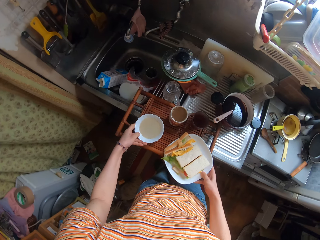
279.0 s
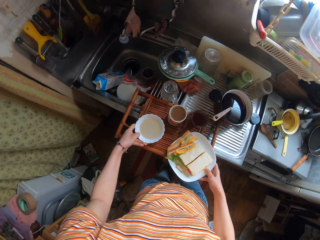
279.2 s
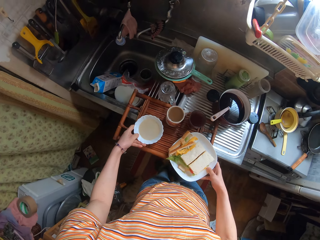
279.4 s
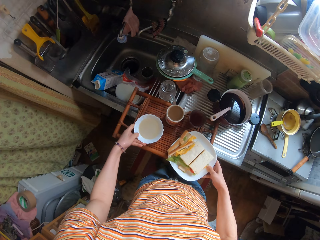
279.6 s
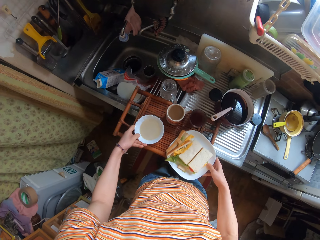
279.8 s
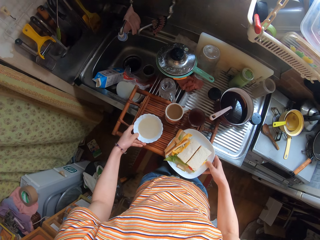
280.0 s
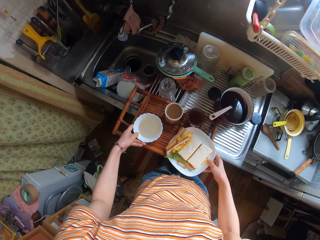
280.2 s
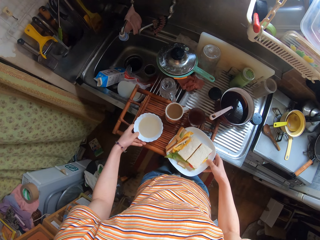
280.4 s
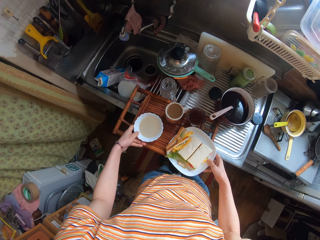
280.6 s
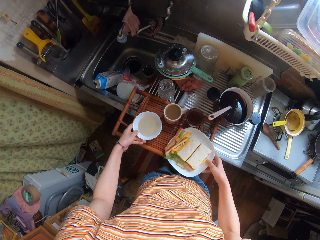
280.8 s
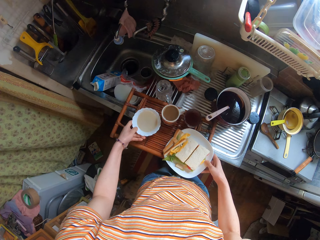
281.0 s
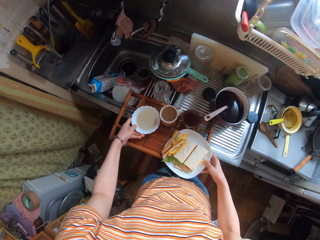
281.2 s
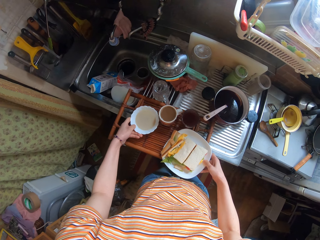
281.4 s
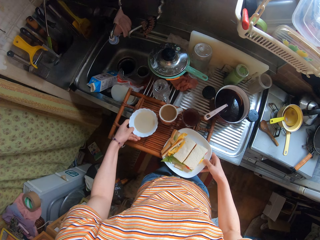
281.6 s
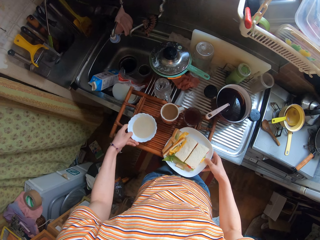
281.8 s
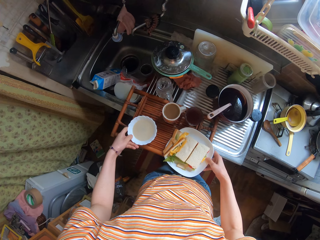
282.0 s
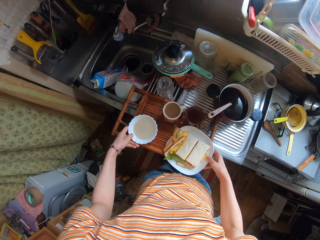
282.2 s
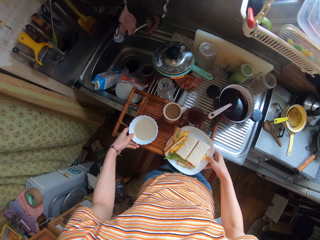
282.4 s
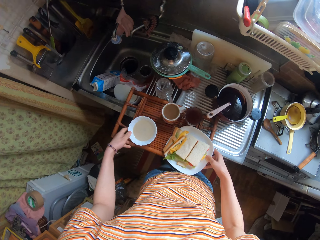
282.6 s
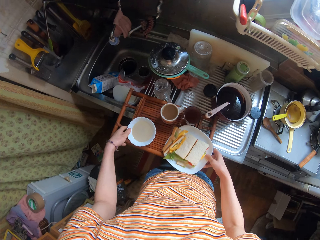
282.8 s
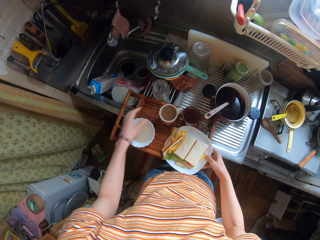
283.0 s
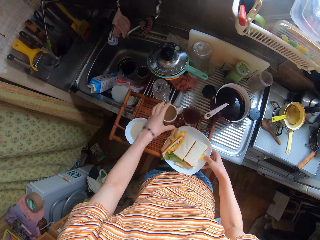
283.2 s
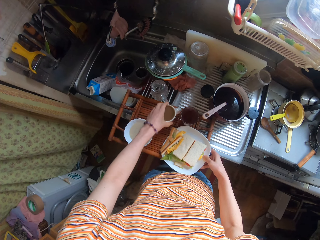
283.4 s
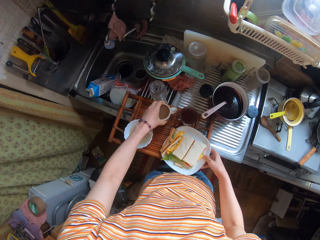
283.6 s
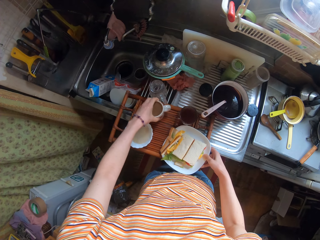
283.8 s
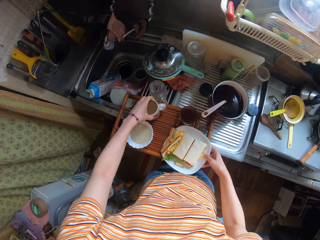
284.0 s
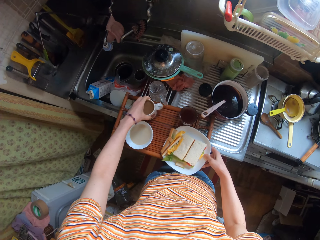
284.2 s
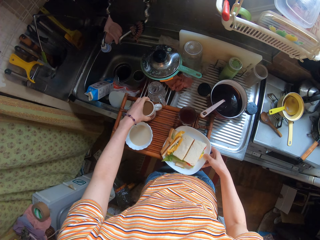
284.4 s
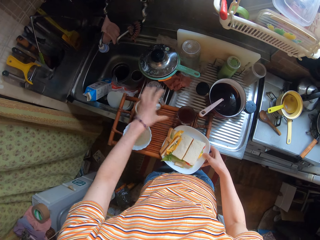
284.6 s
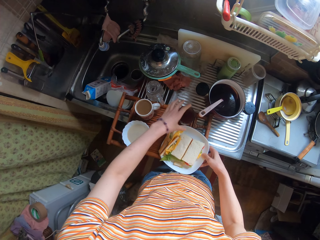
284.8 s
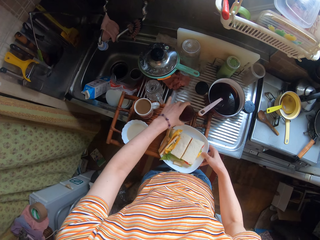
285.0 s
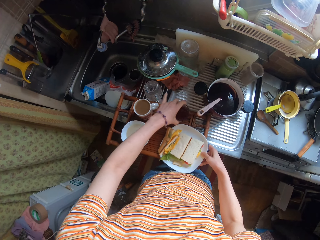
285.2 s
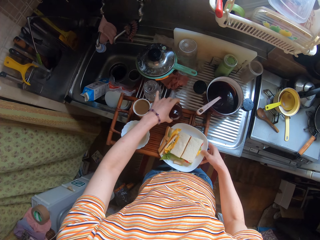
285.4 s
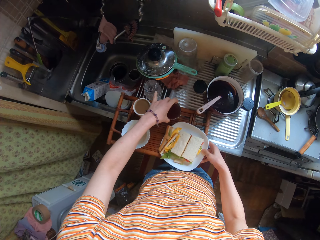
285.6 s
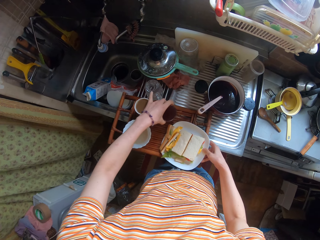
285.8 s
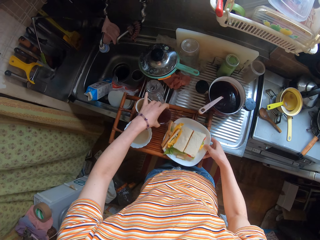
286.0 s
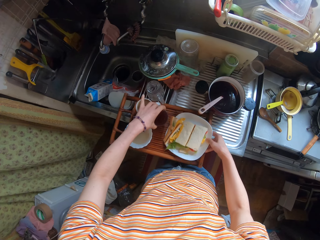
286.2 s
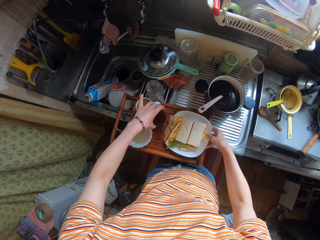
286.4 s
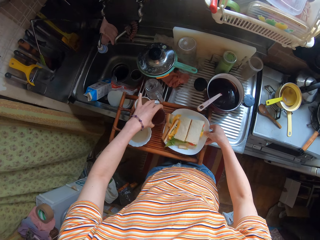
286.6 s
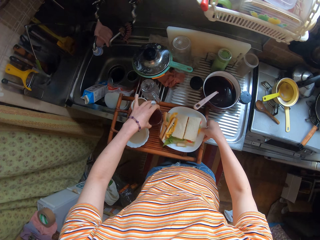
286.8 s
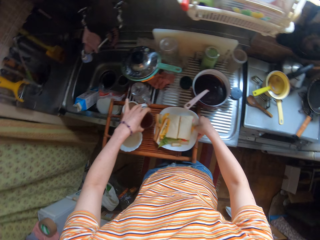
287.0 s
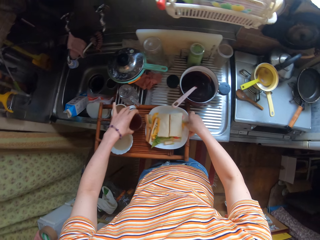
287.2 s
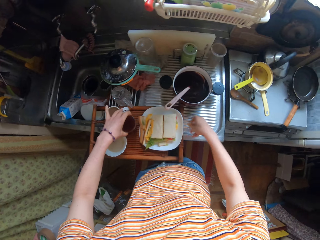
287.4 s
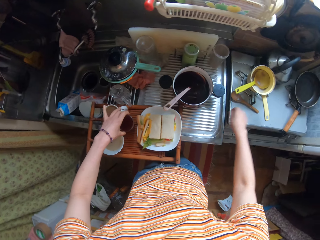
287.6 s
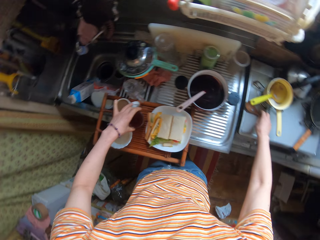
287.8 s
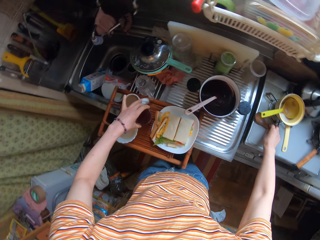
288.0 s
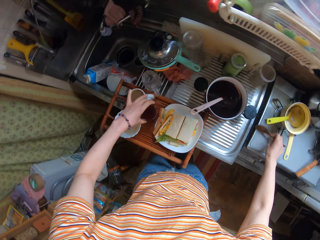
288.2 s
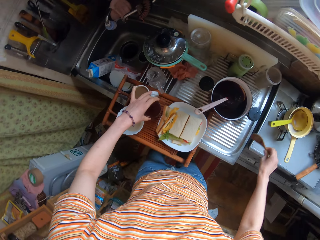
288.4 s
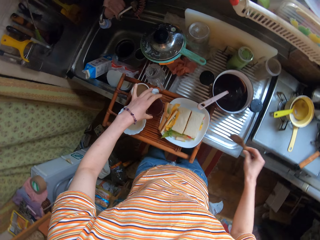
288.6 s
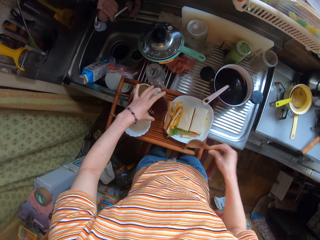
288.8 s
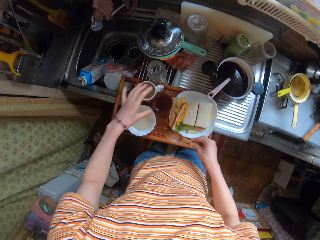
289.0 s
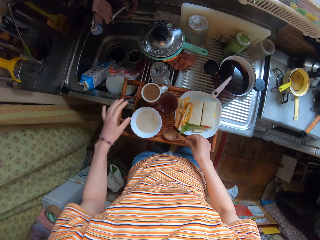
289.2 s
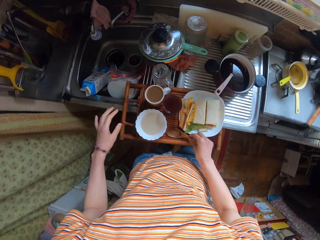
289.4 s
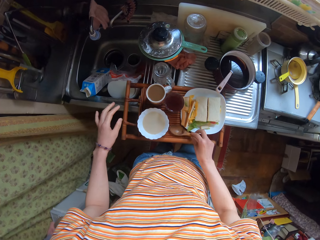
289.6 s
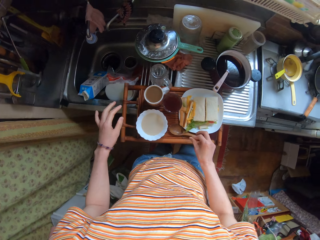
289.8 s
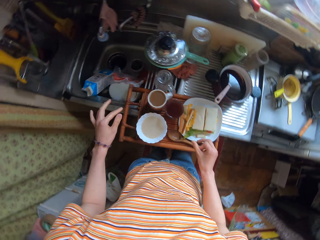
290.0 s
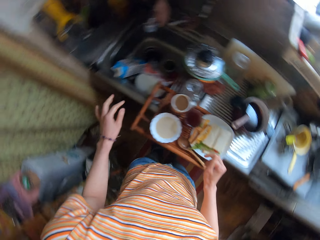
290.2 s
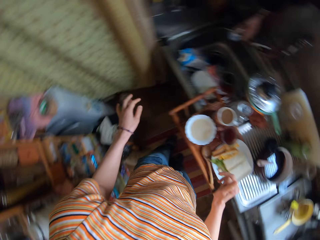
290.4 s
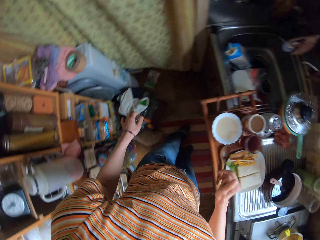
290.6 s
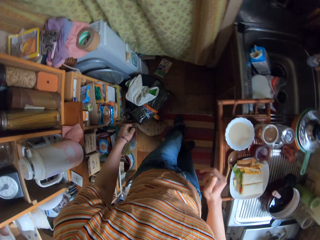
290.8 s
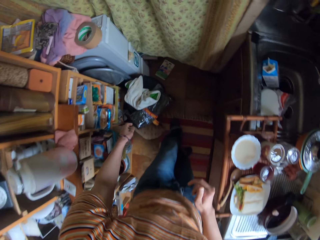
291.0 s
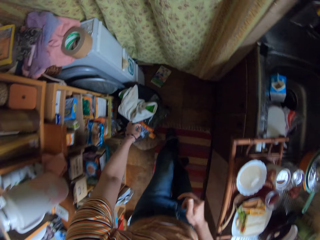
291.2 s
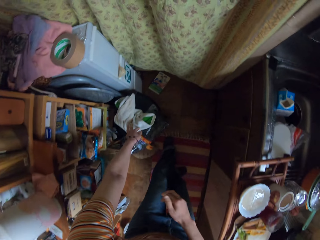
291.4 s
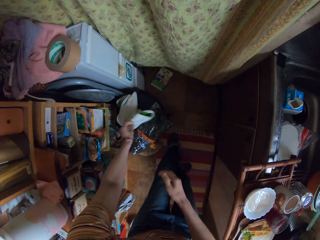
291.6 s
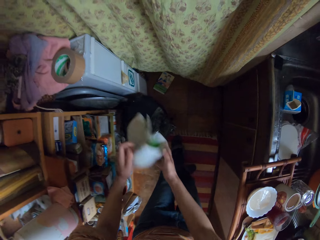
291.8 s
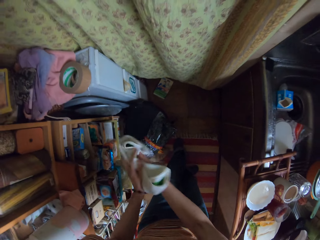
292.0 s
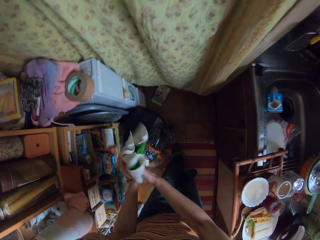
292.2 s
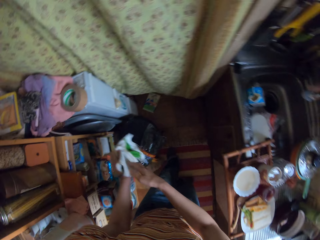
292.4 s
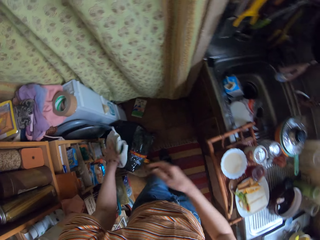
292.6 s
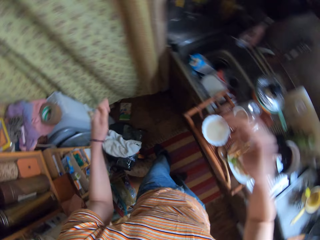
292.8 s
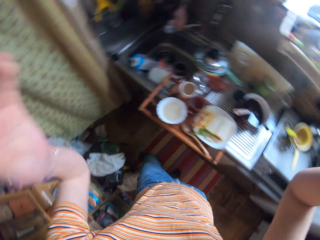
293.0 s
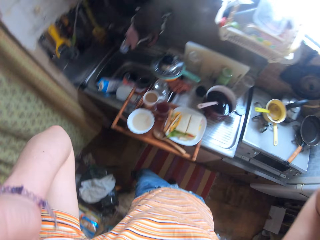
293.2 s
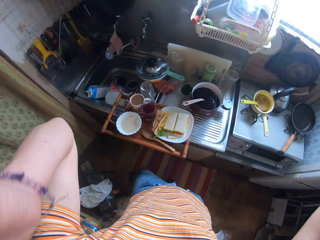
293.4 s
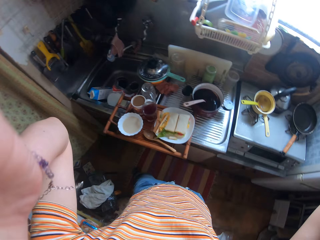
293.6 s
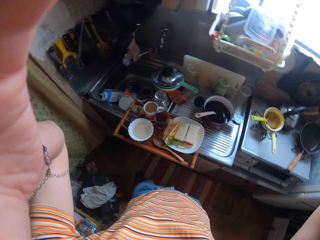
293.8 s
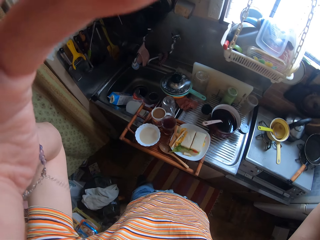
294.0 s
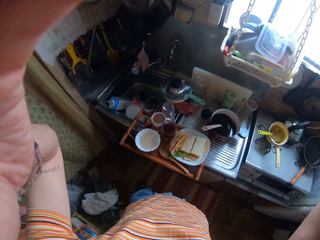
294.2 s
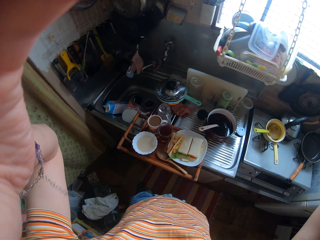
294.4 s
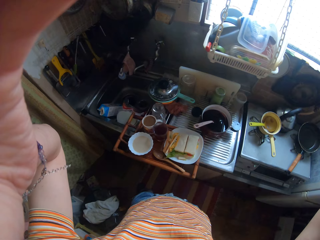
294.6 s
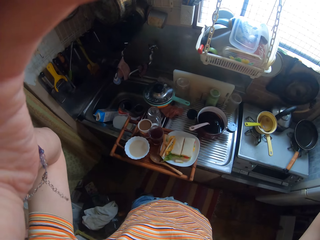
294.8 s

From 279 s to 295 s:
The camera wearer drops the bowl of tea on the wooden tray. She shifts the glass cup on the wooden tray. She drops the plate on the wooden tray. She picks up a spoon from the kitchen surface. She drops the spoon on the wooden tray. She picks up the cloth with her left hand. She cleans her hand with the cloth. She drops the cloth with her left hand. She adjusts the camera with her hands.
